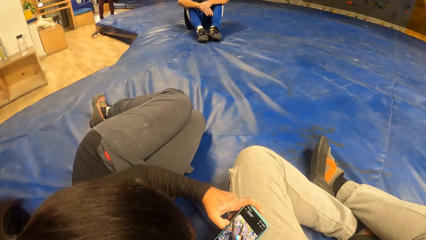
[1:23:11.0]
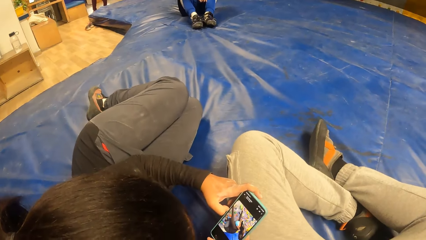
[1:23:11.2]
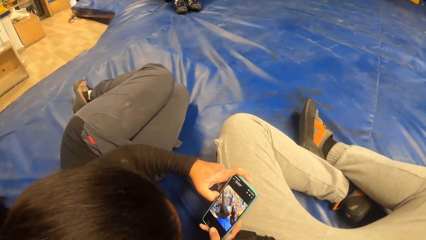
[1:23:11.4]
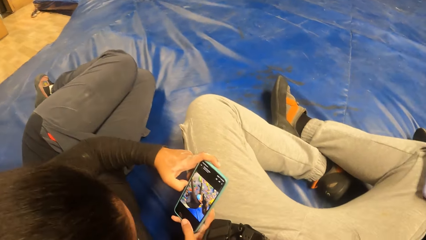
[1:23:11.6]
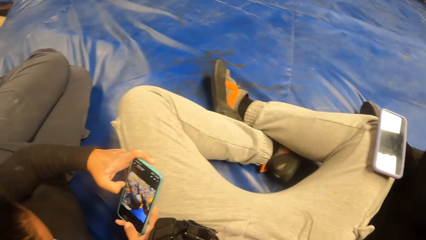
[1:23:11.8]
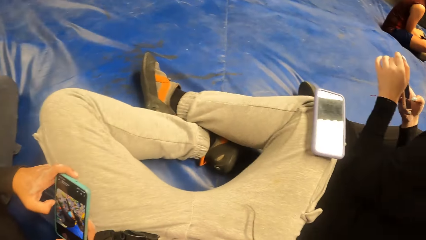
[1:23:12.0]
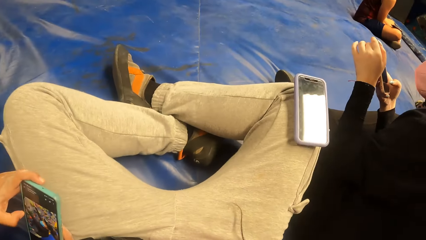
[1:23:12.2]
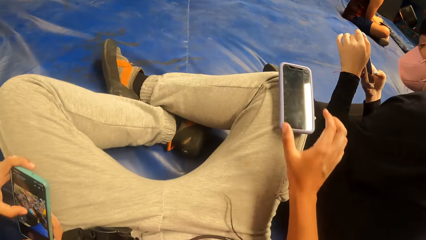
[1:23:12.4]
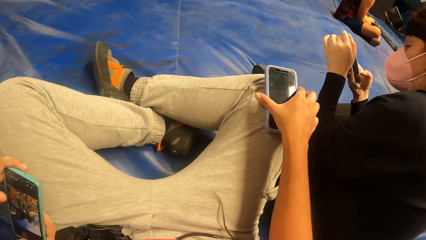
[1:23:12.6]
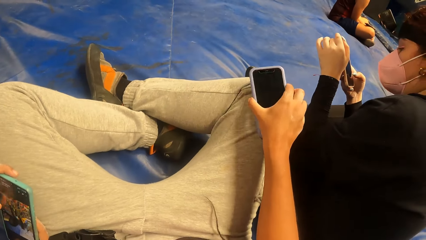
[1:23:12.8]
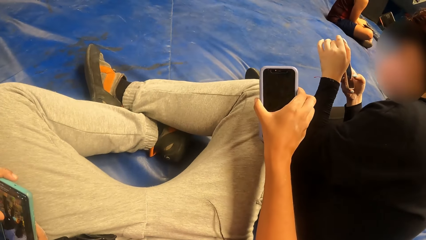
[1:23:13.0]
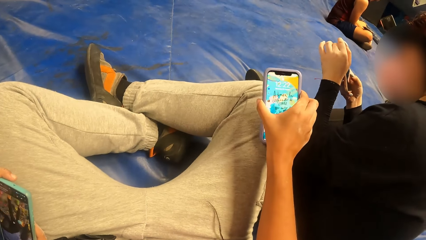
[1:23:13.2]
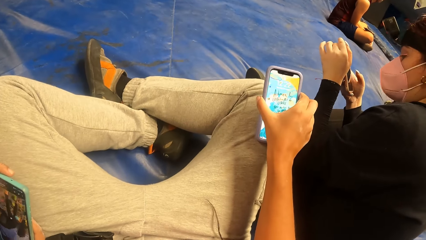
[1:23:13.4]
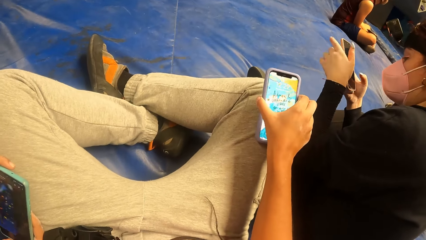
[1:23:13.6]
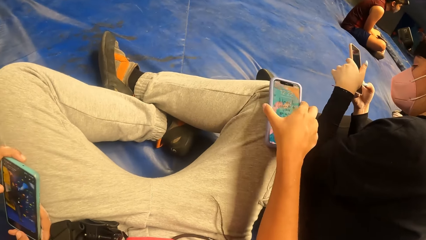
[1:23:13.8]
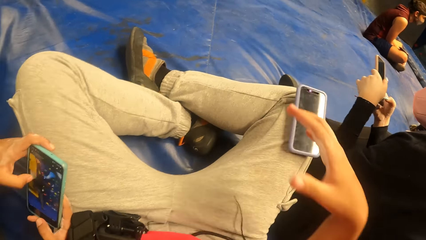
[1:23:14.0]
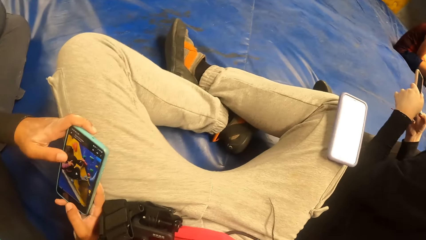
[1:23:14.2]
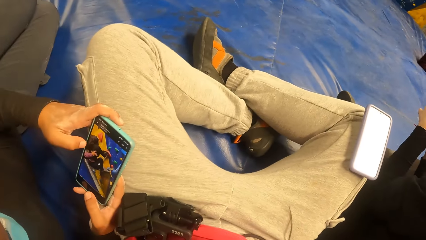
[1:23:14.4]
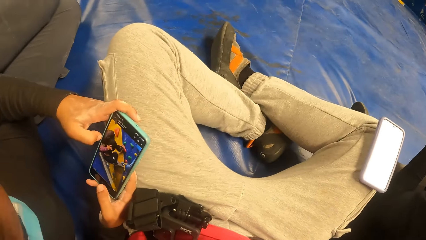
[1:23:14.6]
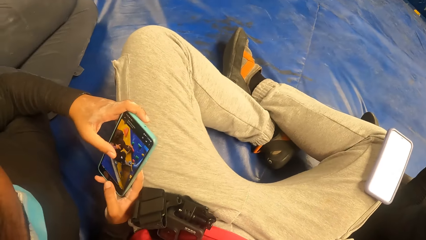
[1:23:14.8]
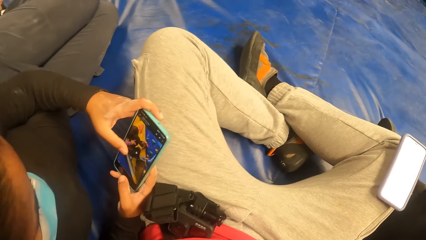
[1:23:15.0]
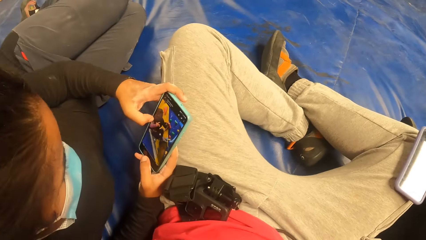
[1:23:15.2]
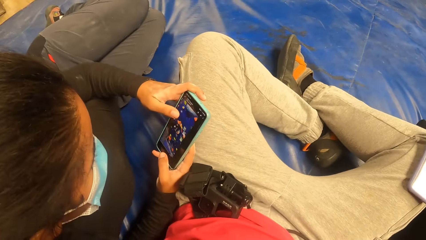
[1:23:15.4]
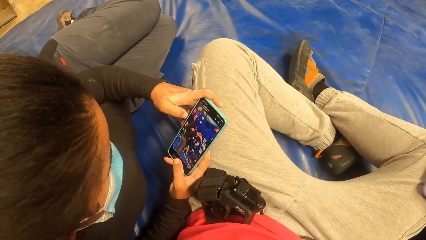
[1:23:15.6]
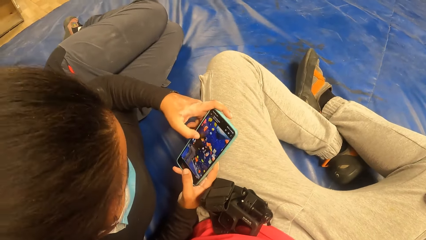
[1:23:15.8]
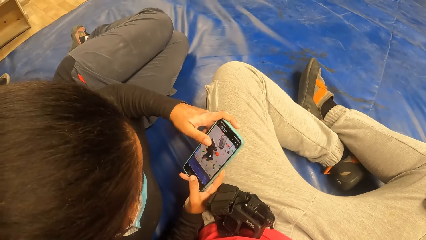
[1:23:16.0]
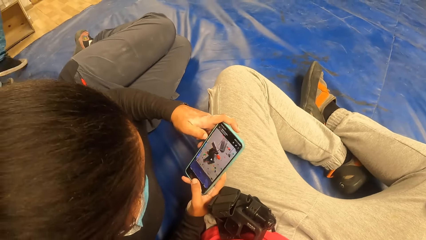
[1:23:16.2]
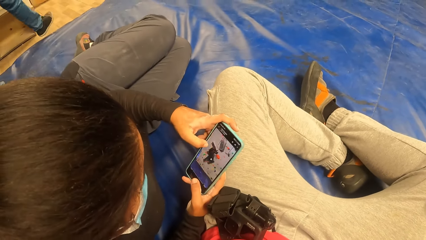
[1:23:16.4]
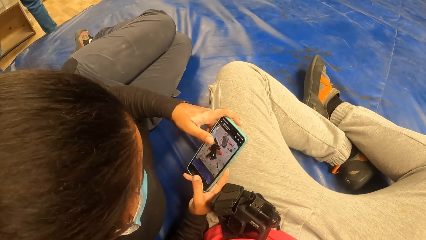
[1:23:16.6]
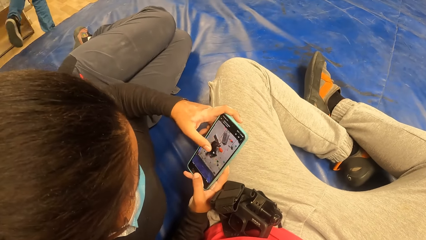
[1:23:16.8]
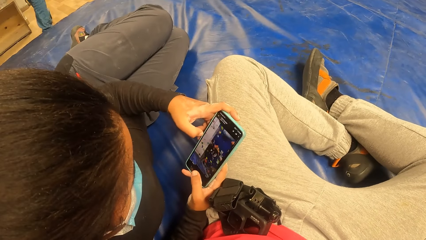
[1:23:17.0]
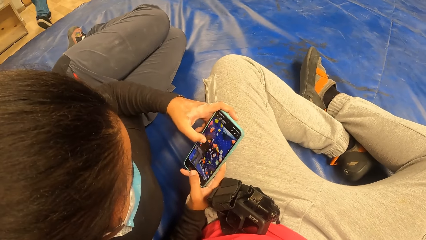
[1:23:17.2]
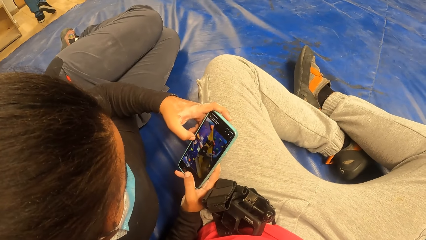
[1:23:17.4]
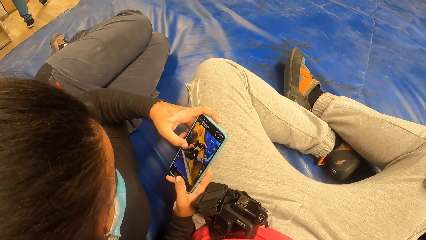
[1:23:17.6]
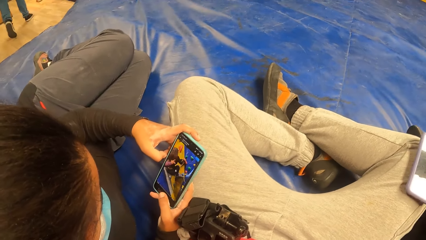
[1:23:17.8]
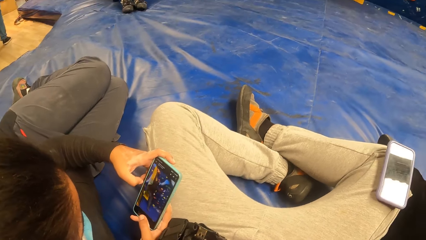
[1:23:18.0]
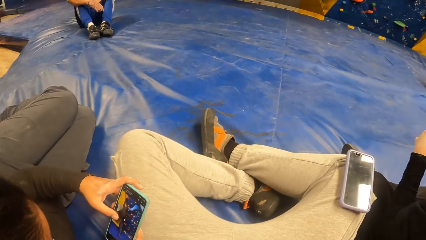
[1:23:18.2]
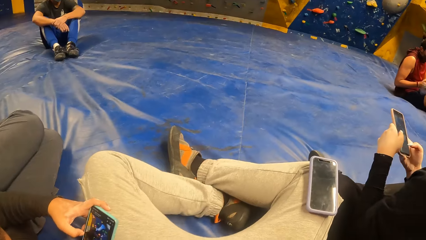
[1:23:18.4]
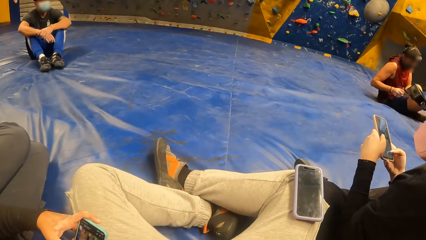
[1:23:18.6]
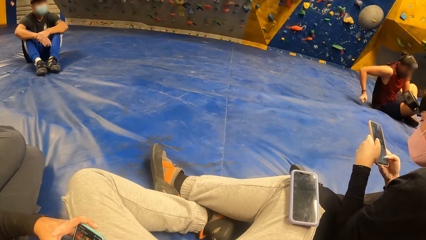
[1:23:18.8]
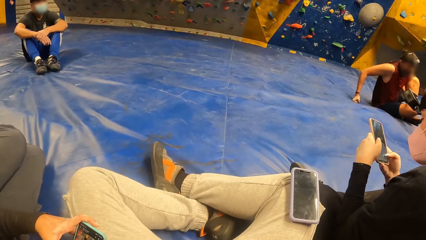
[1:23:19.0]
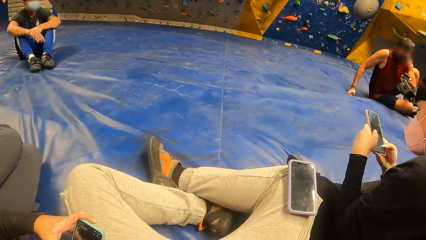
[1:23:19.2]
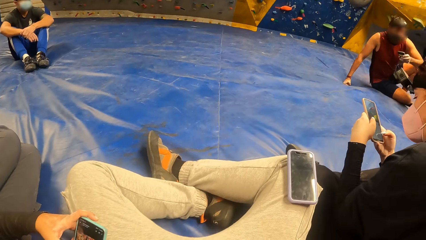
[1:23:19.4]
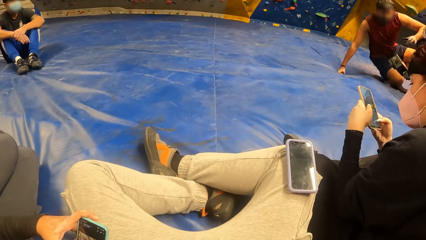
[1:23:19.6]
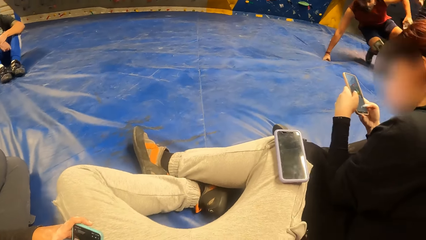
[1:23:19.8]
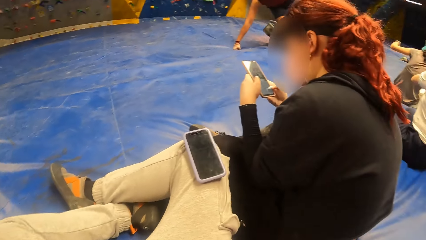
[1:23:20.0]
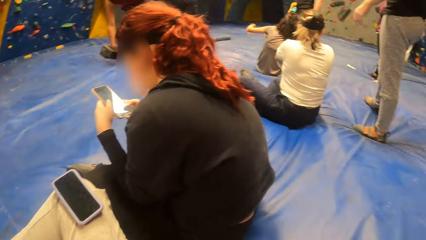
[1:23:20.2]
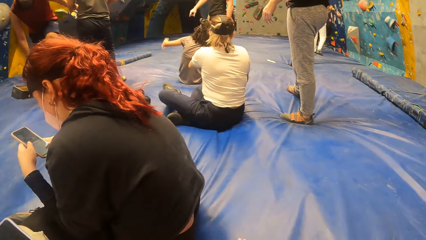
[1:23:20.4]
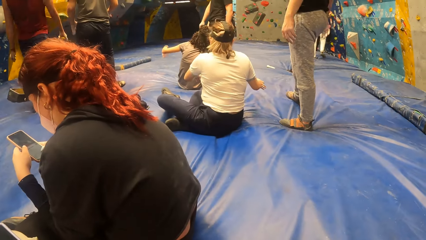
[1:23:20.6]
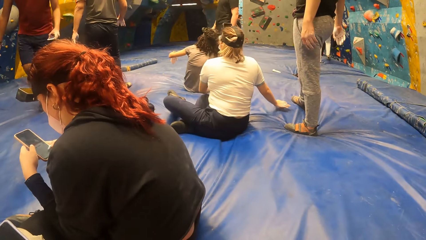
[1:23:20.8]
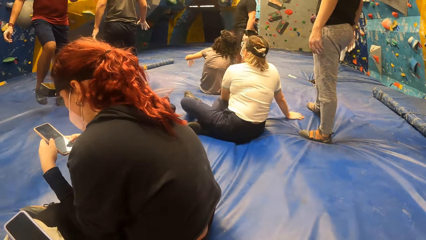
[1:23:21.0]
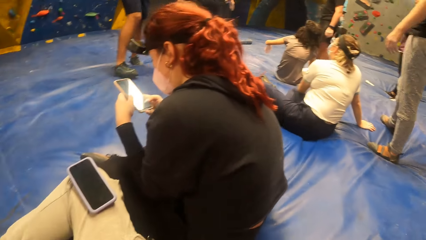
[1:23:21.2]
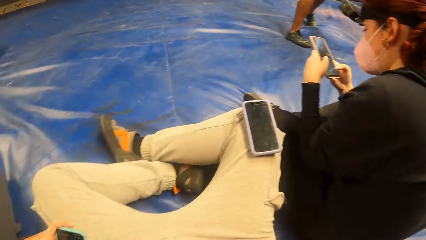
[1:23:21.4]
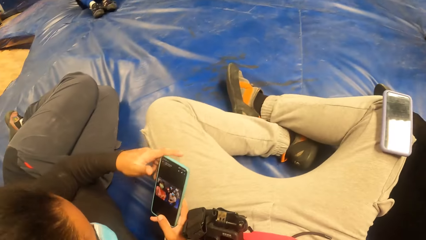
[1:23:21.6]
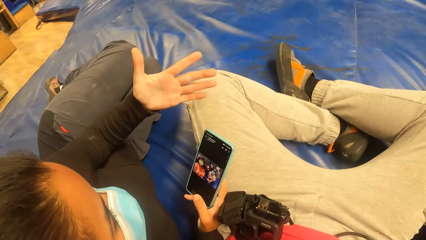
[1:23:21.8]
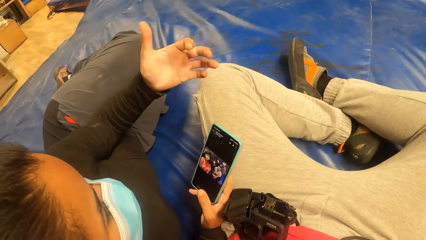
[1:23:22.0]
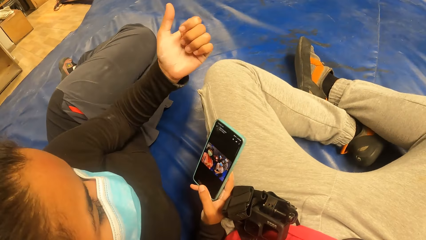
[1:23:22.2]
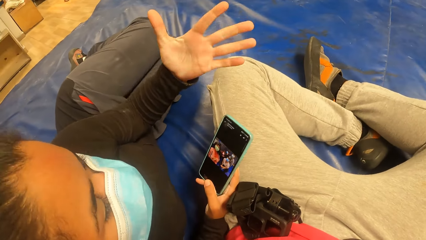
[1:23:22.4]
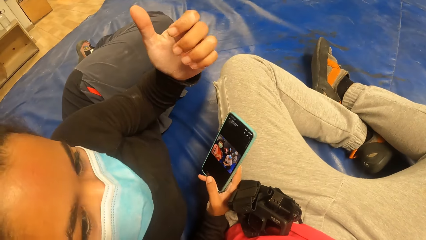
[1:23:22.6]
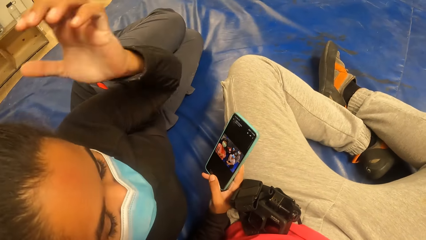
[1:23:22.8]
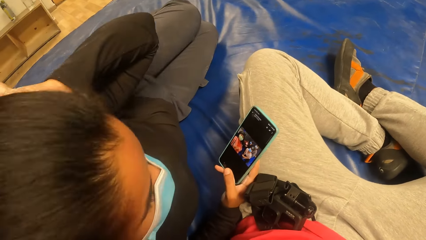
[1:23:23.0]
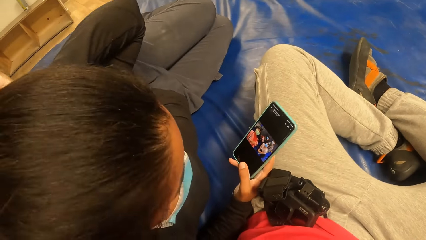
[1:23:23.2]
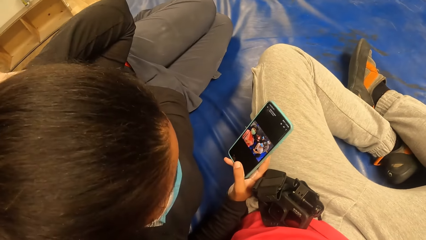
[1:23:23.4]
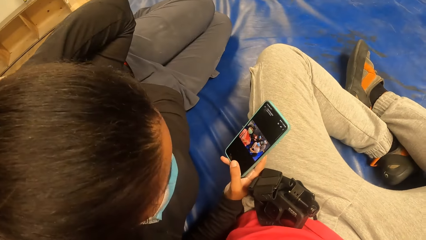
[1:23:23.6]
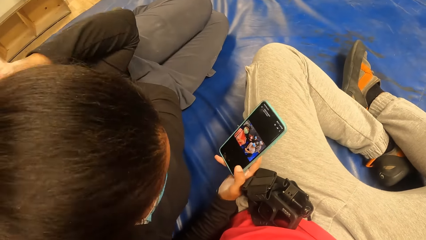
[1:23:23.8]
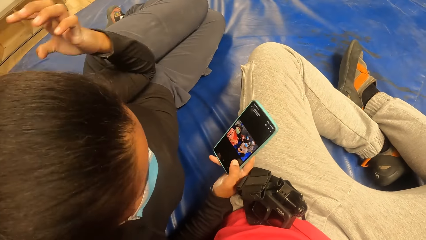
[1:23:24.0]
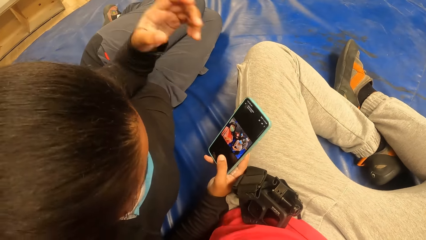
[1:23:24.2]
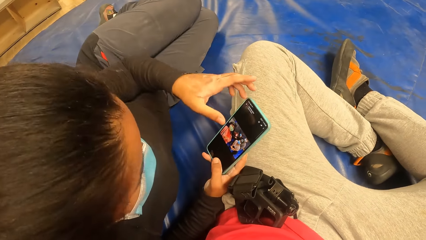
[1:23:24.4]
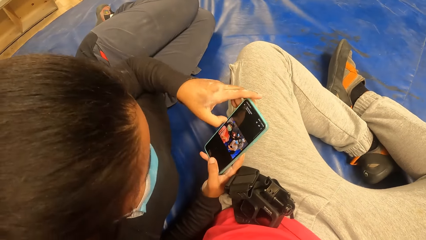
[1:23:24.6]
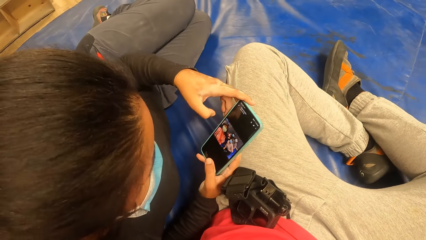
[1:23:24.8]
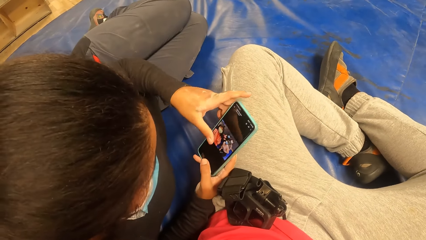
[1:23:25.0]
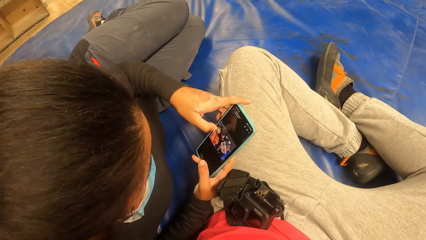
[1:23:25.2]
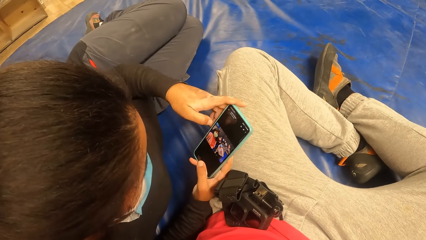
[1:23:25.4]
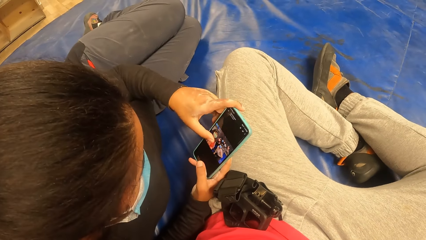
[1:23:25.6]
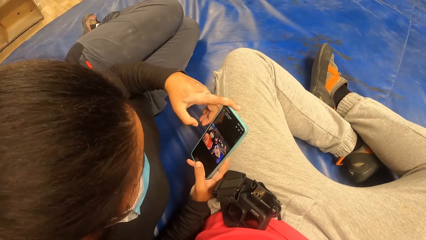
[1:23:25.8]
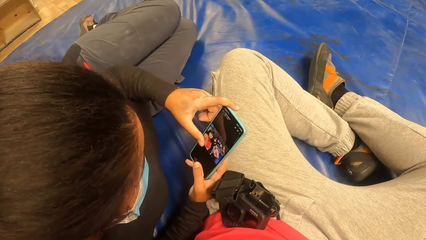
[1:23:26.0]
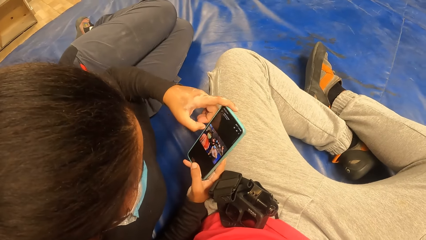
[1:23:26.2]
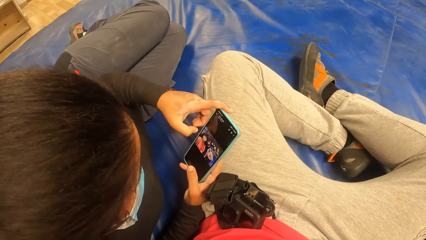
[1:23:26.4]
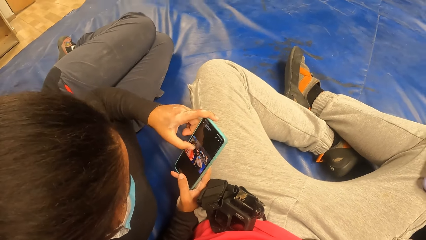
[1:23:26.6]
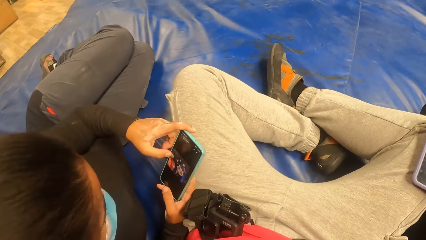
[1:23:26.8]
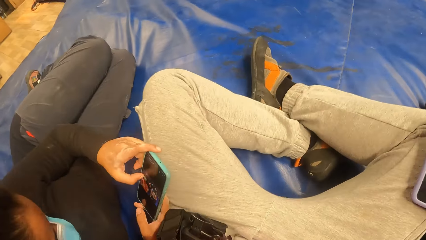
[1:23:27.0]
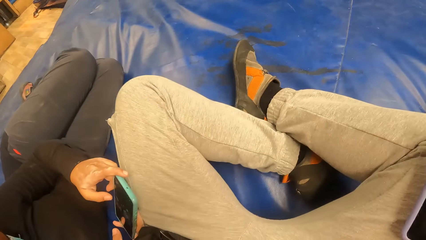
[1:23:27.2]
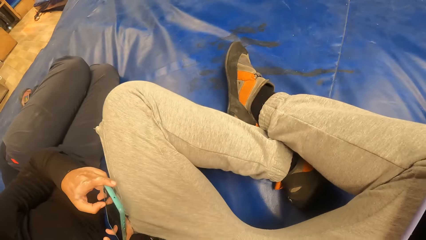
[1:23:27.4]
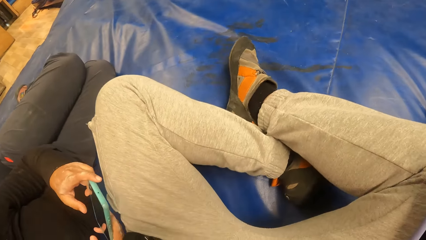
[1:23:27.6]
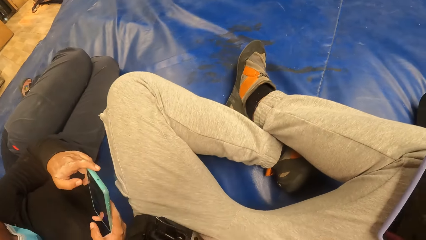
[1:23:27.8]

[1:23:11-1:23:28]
A female operates the phone. The camera wearer picks up a phone from his leg with his right hand. He operates the phone with his right hand. He drops the phone on his leg with his right hand. He looks around. The woman operates the phone with both hands. Another woman holds the phone in her right hand. The other woman touches her hair with her left hand. The other woman operates the phone with her left hand.
